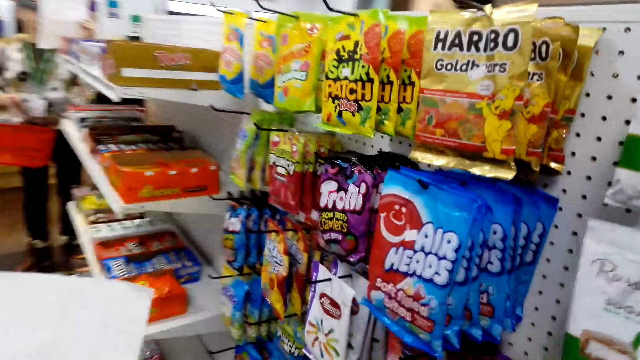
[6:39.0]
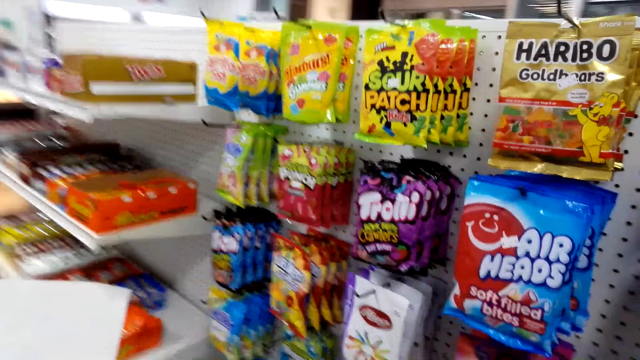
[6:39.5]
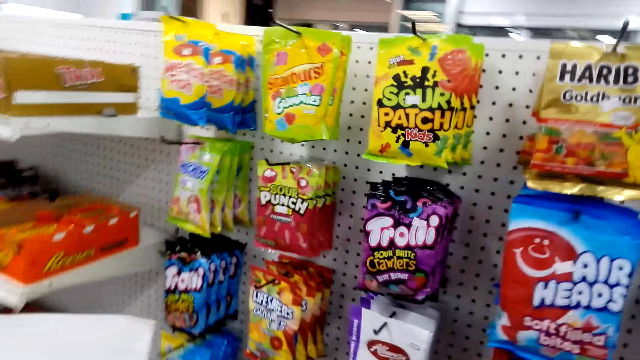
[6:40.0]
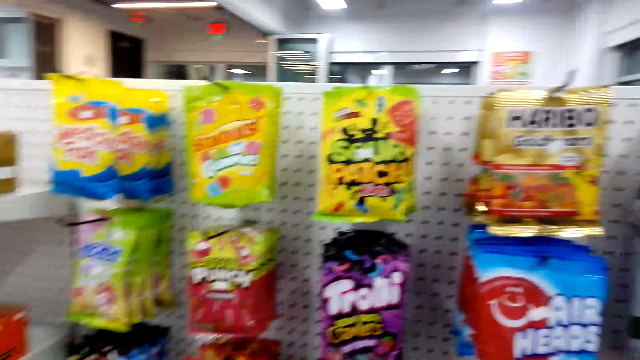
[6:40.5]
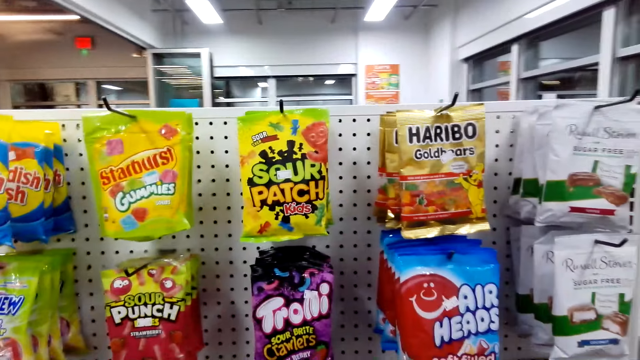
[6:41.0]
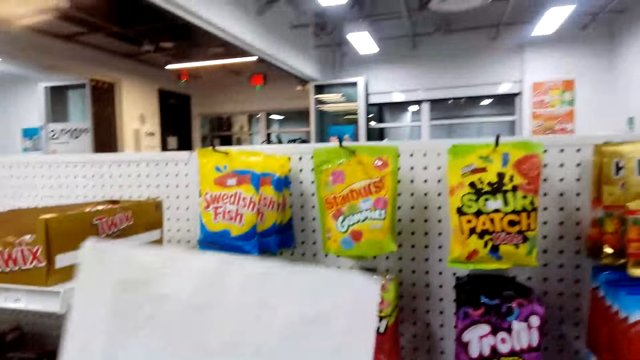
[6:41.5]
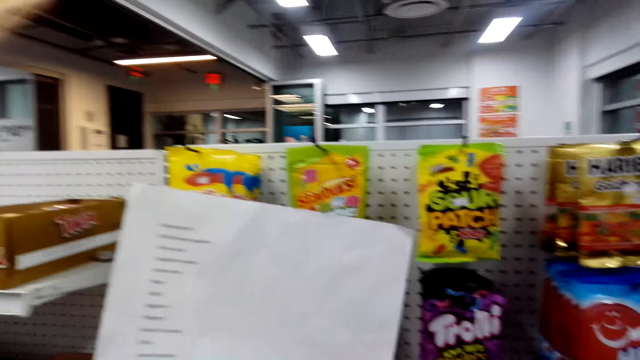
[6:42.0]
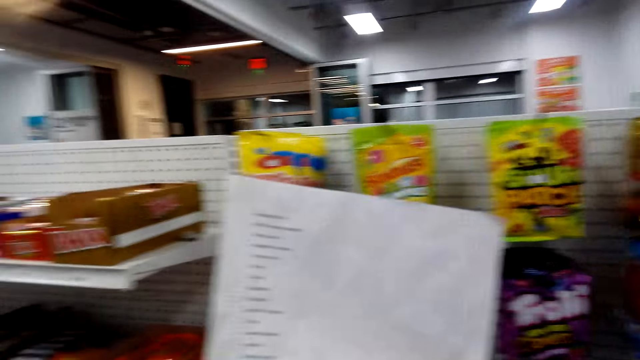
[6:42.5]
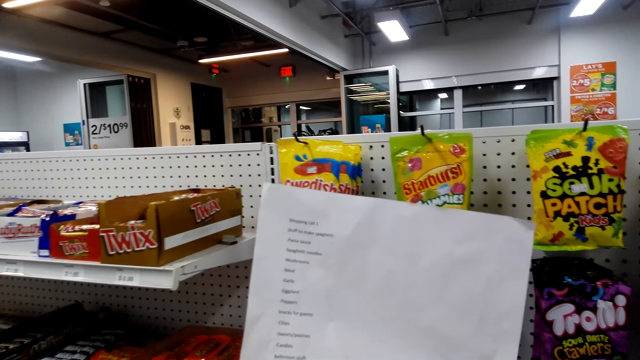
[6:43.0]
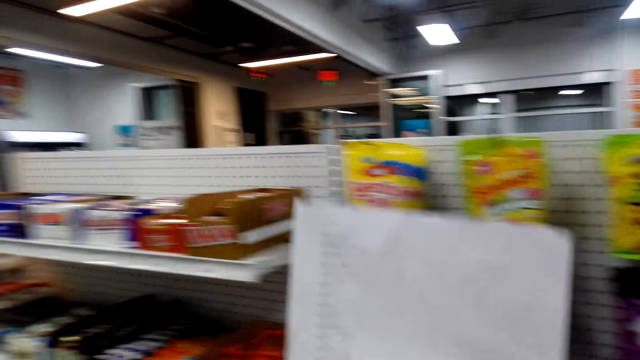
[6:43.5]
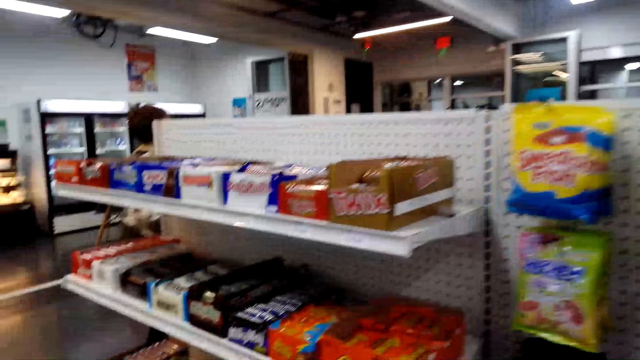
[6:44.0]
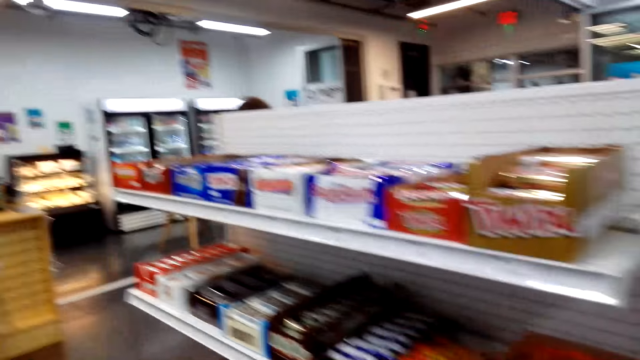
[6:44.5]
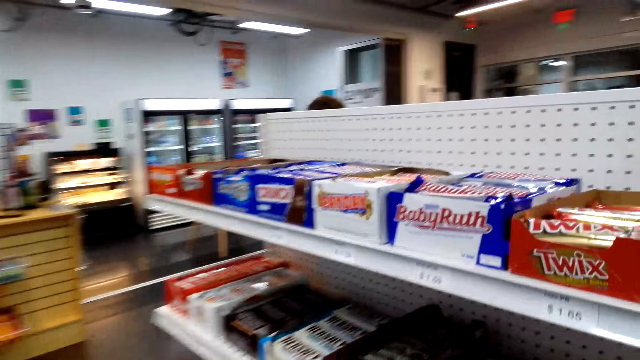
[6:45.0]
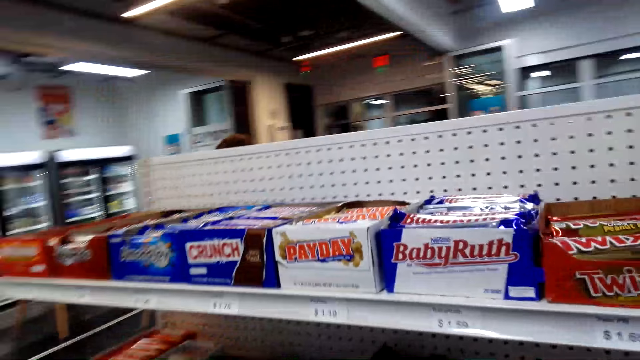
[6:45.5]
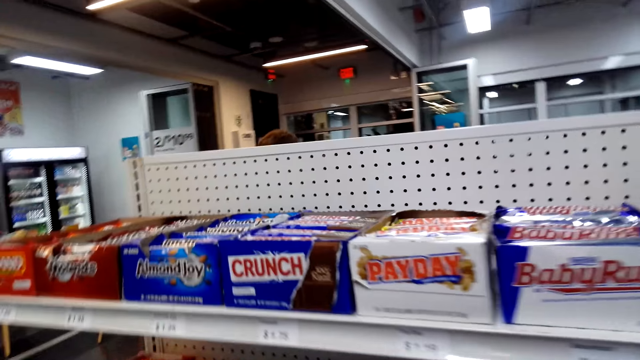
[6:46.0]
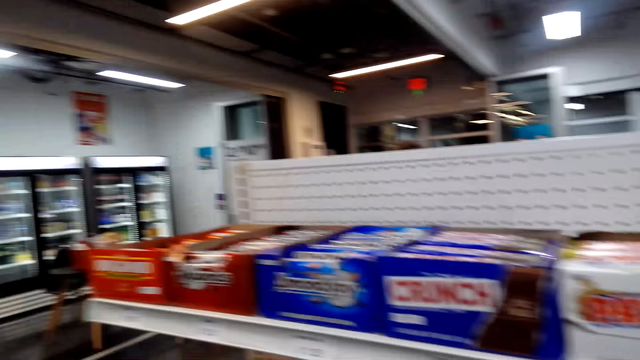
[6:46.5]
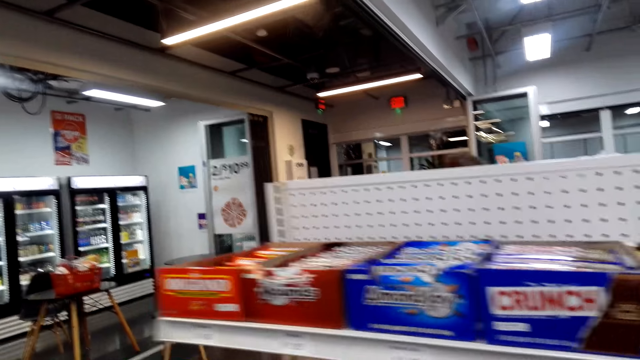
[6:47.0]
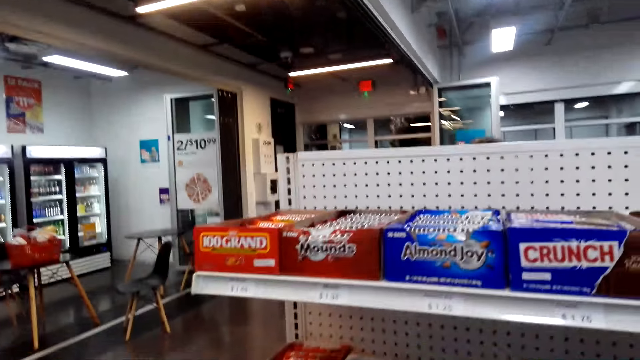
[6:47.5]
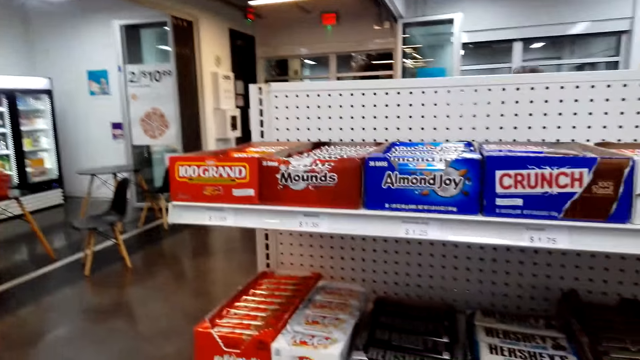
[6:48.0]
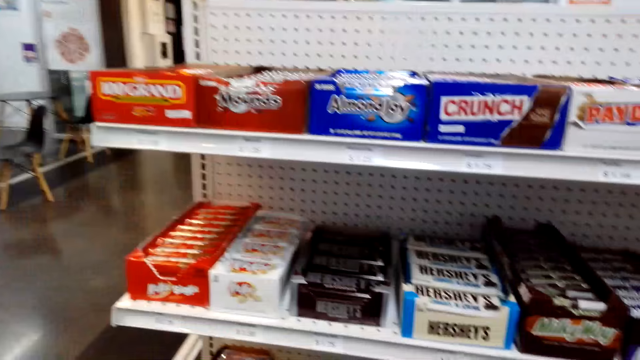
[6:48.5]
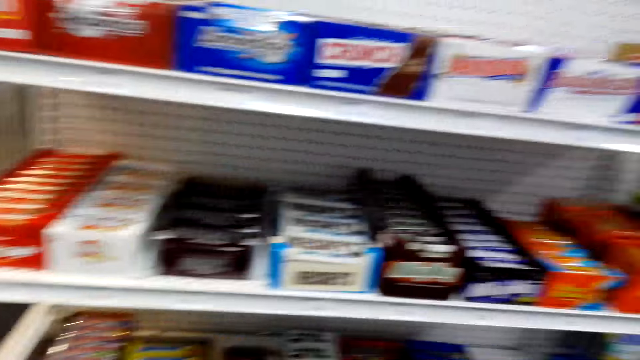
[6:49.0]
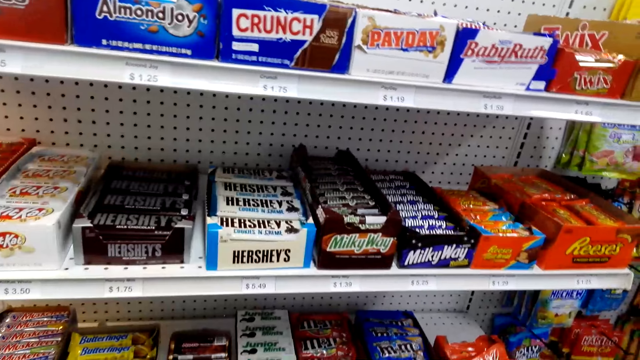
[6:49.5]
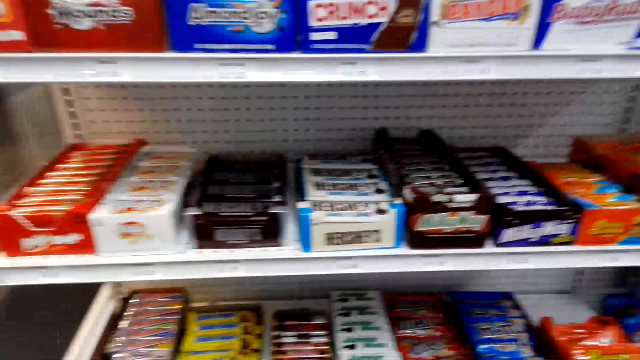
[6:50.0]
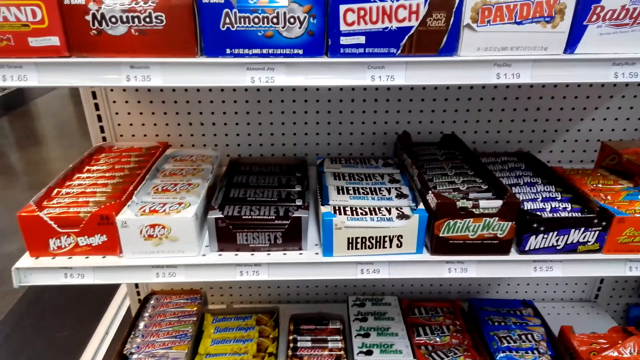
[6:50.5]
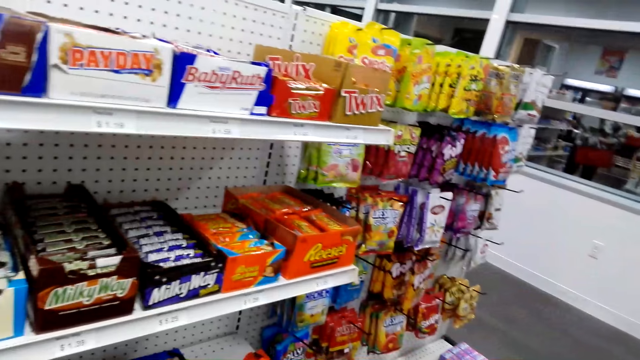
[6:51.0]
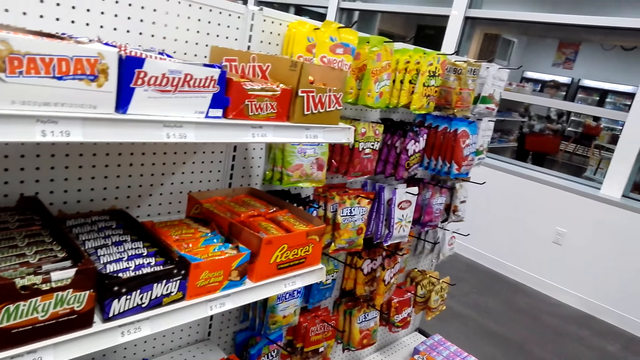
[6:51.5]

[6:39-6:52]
The camera wearer checks items on the shelf. They check the list in hand. They walk in the store. They check items on the shelf.

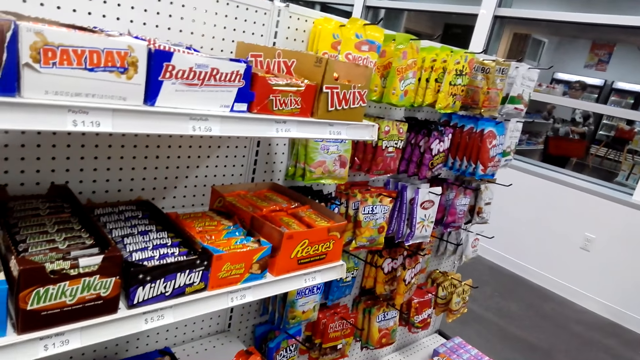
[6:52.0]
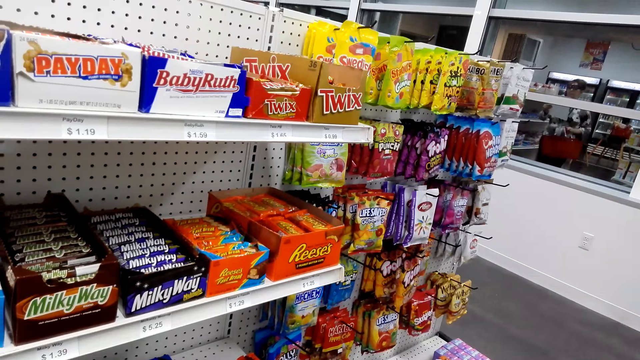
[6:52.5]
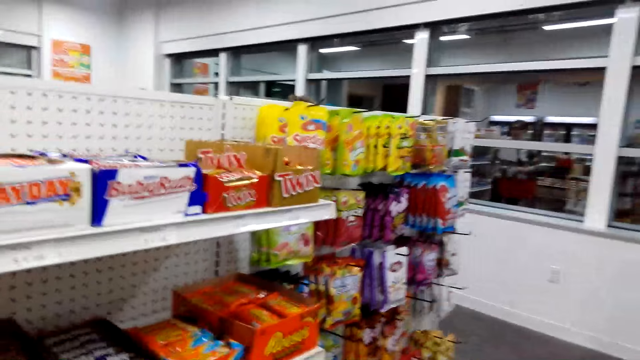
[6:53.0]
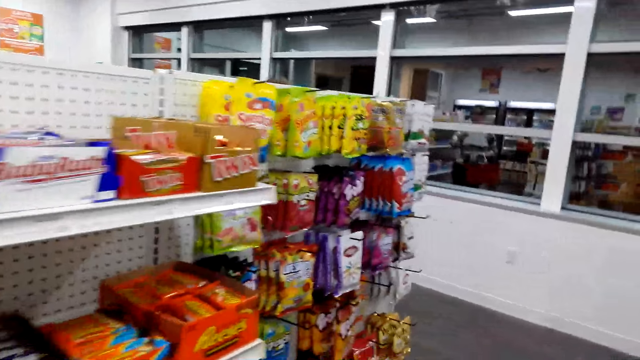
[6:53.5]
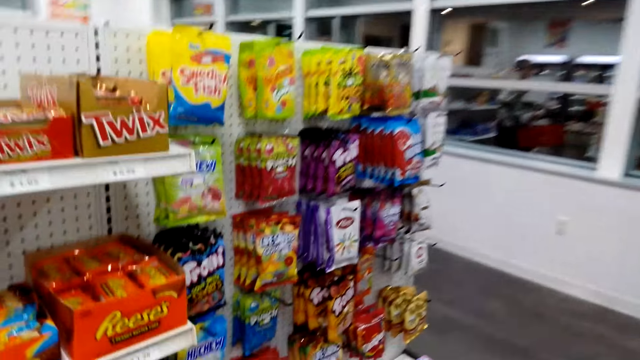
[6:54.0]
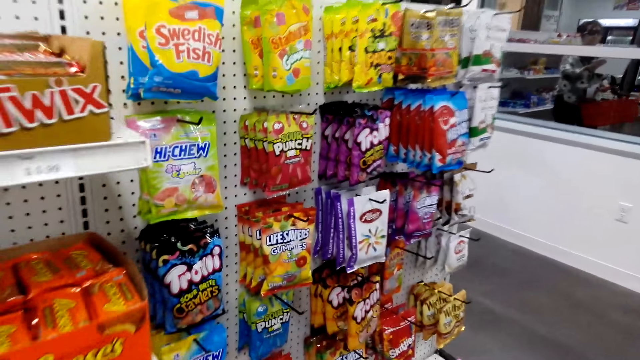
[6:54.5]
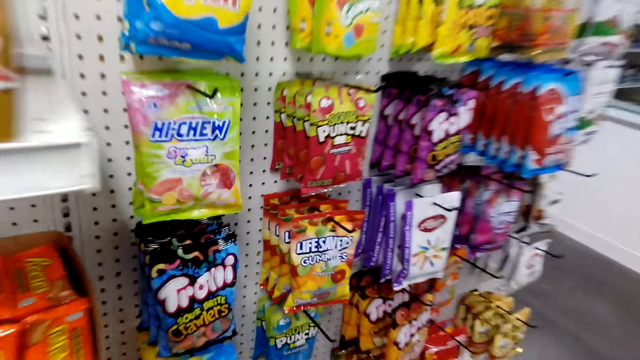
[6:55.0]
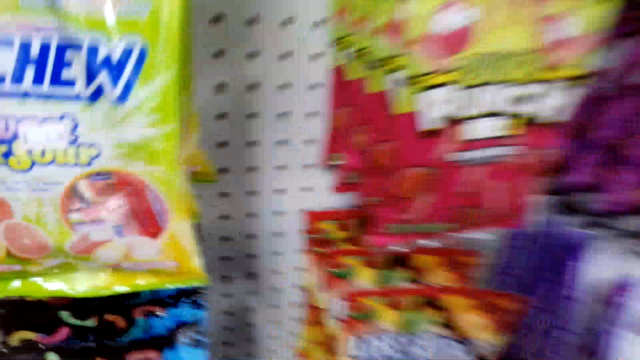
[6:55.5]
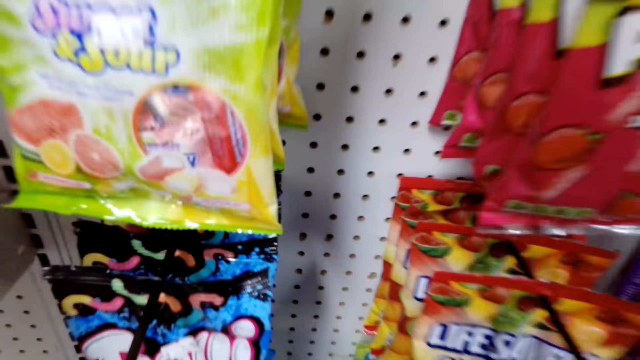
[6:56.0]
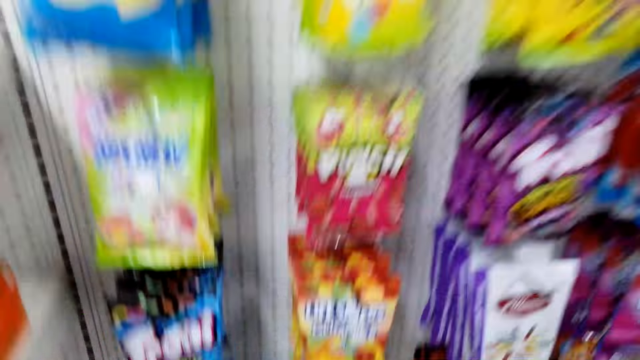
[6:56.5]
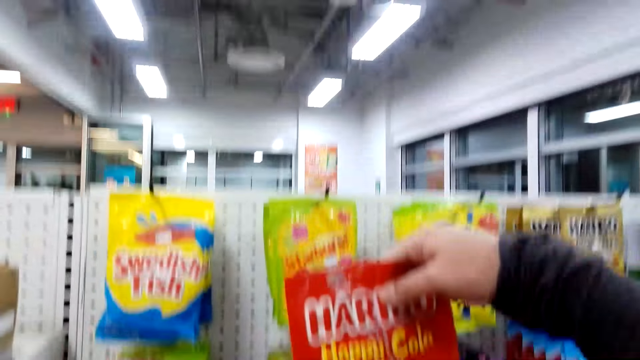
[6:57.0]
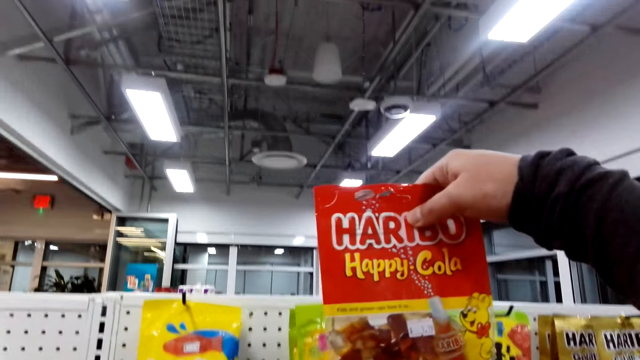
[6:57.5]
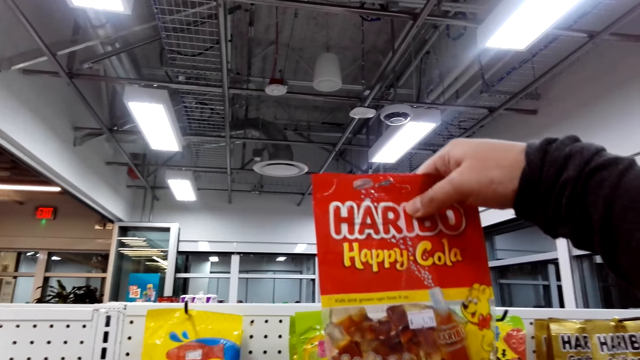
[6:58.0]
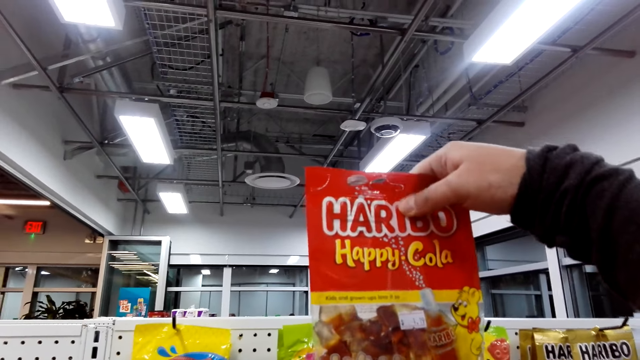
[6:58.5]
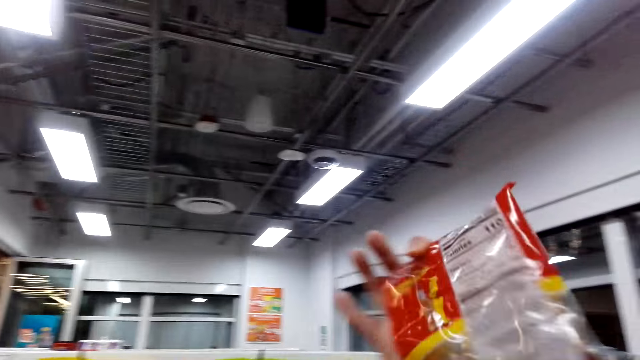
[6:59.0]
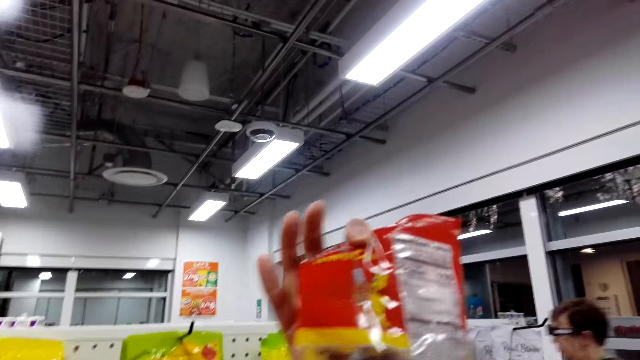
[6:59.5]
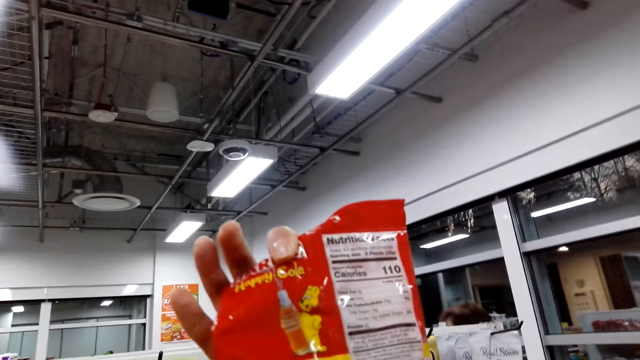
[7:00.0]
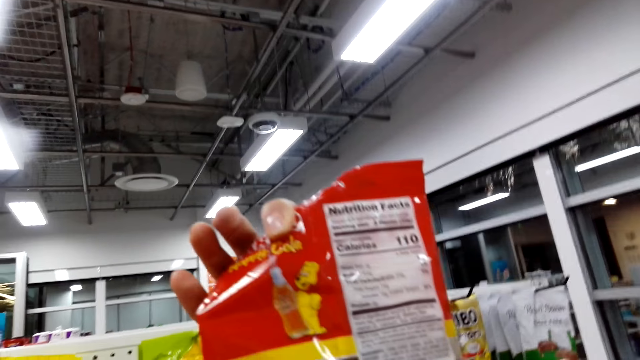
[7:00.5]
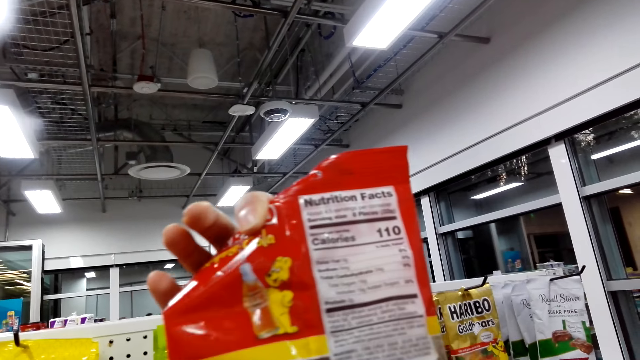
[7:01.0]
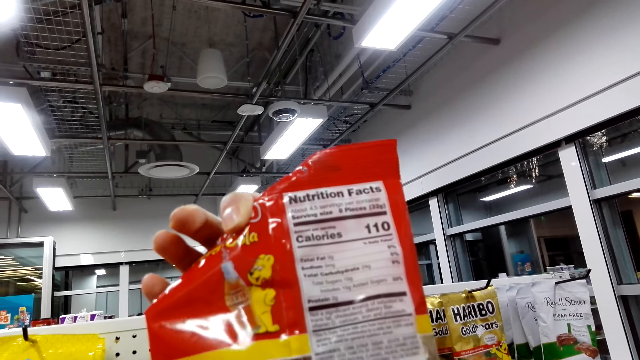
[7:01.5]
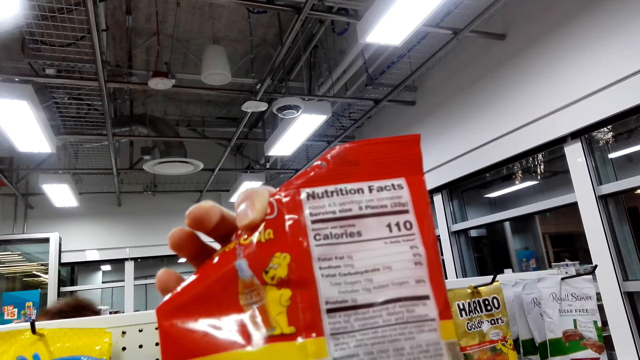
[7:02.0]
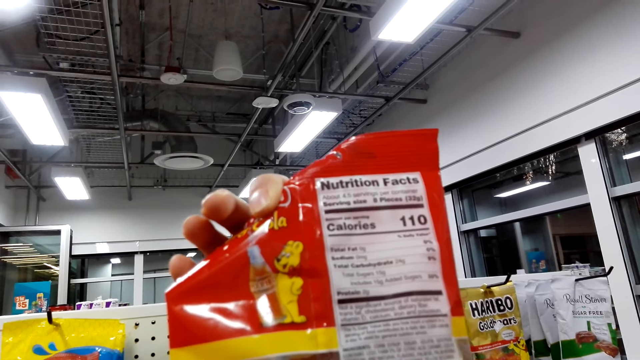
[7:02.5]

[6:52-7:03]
The camera wearer lifts some candy. They check the item in hand.
